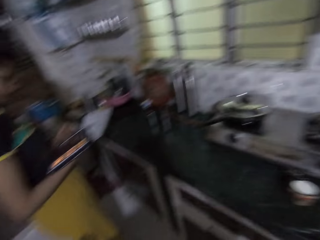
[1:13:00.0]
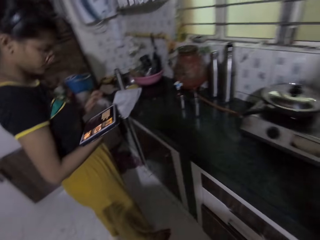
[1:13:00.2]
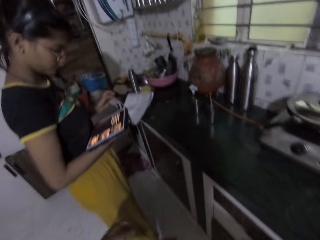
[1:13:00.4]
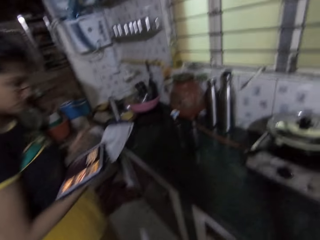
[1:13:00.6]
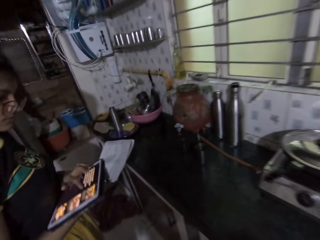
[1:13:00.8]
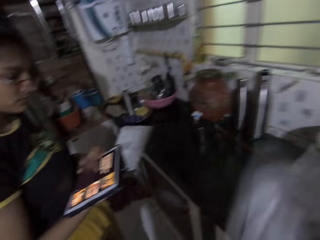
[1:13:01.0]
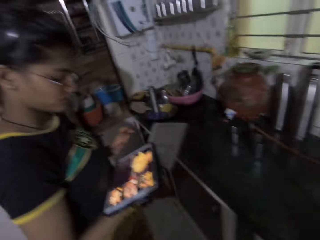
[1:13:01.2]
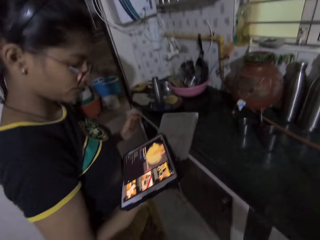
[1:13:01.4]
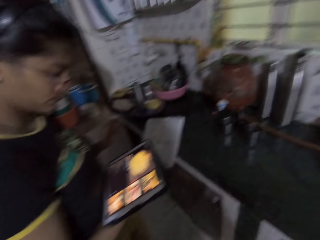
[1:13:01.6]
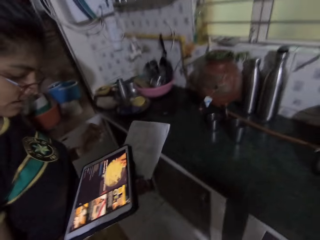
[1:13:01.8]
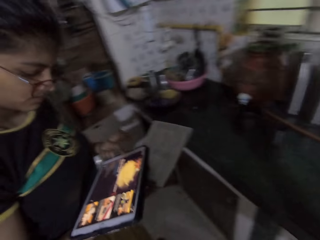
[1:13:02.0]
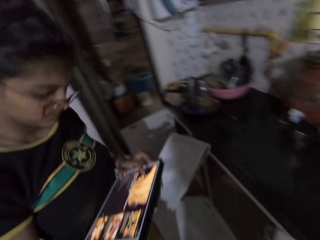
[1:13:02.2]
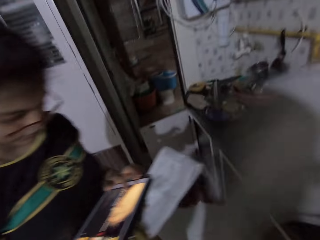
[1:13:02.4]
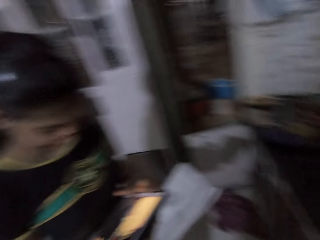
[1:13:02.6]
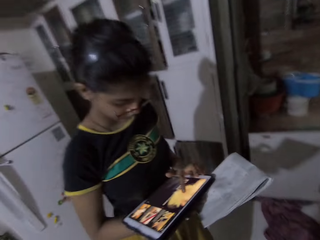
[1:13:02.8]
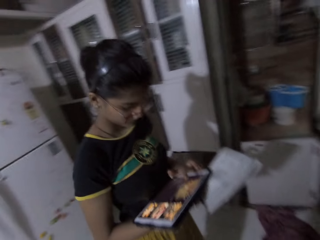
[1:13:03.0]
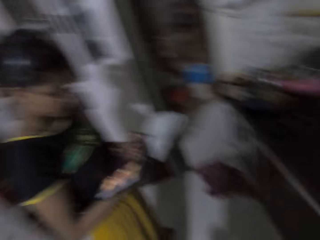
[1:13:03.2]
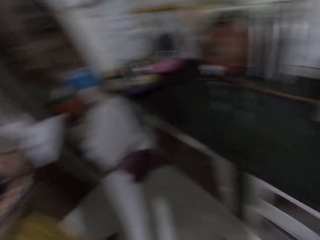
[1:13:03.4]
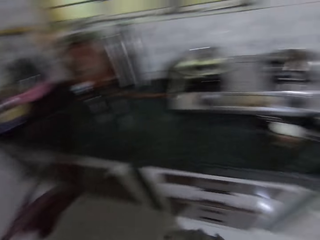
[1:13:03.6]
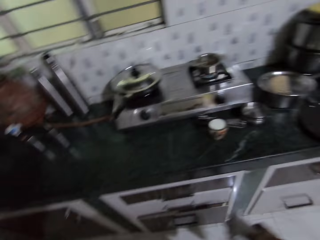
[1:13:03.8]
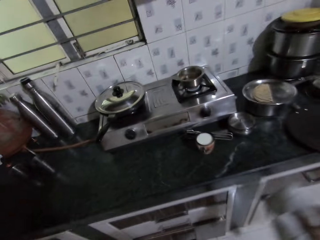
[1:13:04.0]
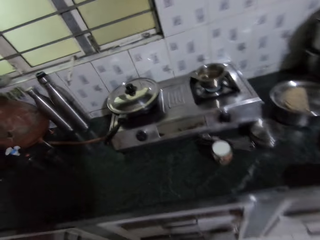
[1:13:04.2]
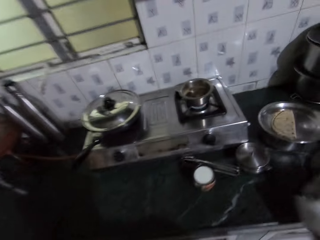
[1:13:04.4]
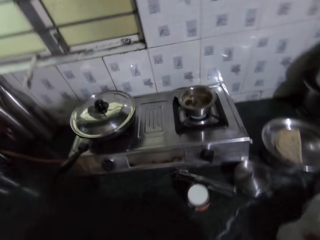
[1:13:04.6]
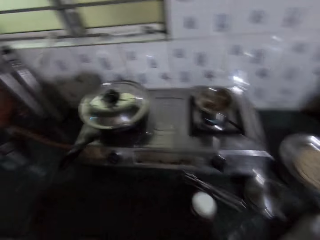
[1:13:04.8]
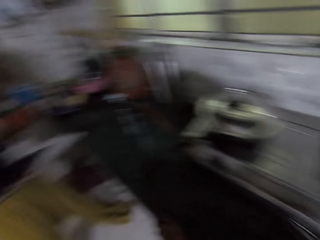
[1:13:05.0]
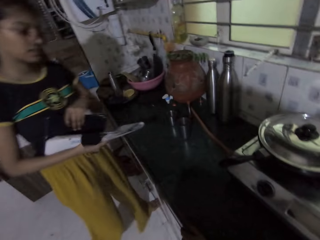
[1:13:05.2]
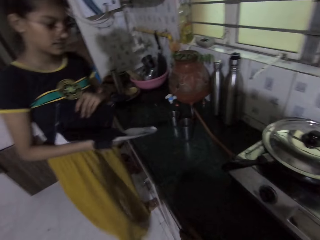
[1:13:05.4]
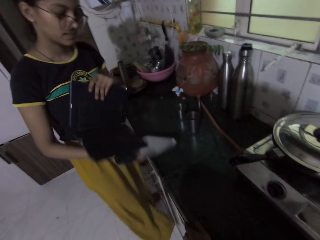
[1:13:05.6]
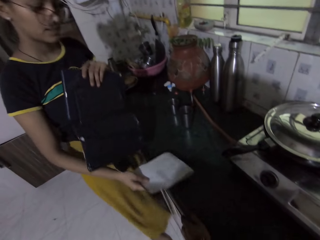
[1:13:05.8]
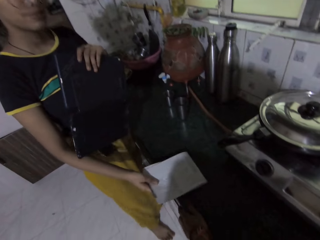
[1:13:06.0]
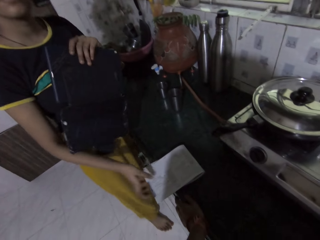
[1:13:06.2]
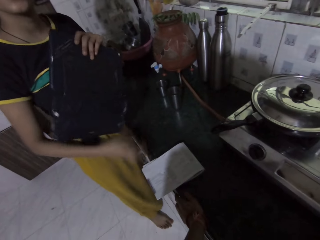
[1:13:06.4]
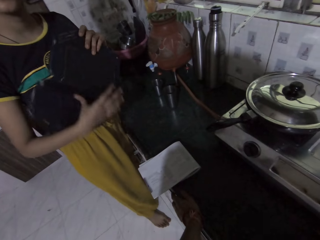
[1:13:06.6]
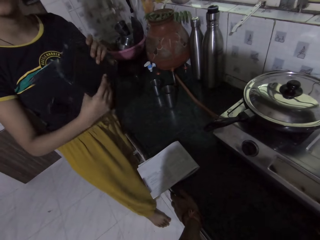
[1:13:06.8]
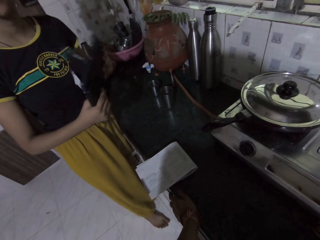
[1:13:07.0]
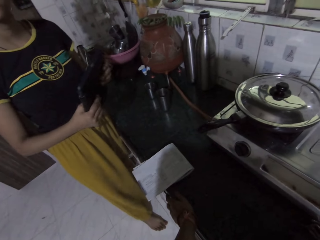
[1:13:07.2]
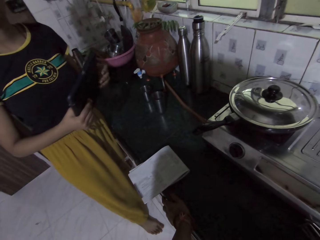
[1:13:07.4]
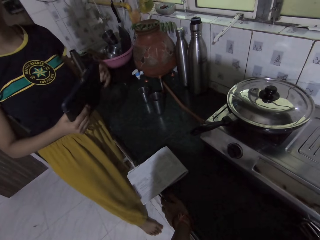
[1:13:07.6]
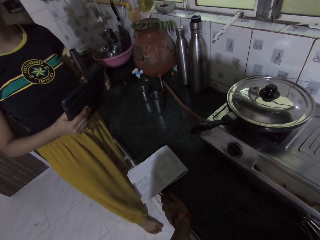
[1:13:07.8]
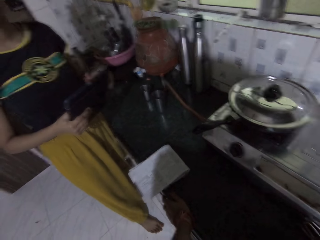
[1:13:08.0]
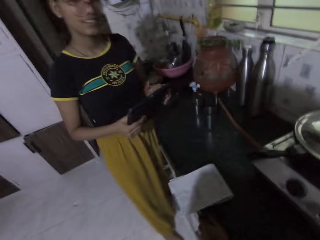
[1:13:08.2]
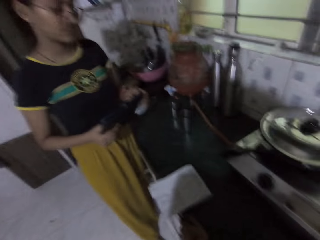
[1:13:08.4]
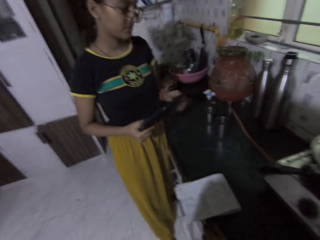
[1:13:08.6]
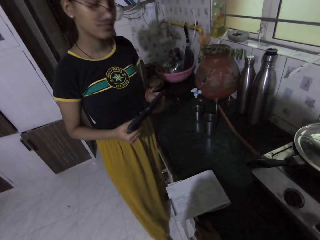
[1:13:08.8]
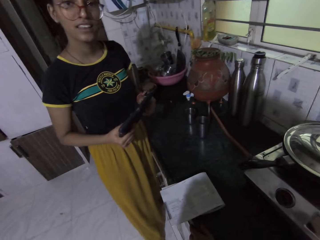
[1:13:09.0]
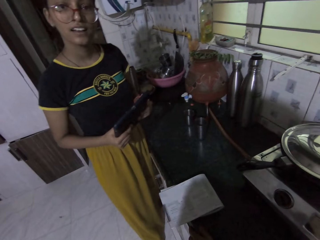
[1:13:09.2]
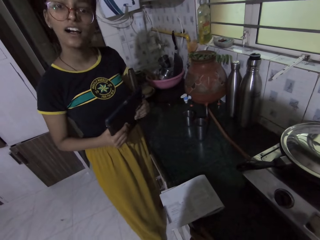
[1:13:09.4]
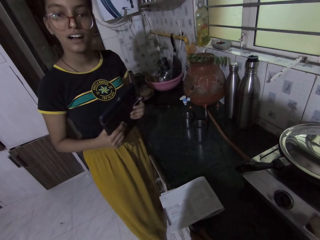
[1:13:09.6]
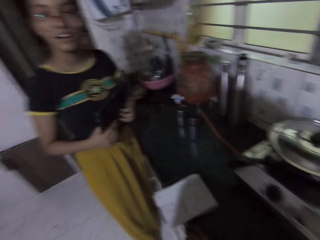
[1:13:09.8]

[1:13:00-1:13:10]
A woman operates a tablet with her left hand. The camera wearer interacts with the woman. She drops the napkin on the kitchen slab with her right hand. The woman stands next to a kitchen counter and drops a notepad on the kitchen slab with her right hand. She closes the case of the tablet with her right hand and holds the tablet with both hands. The camera wearer interacts with the woman.

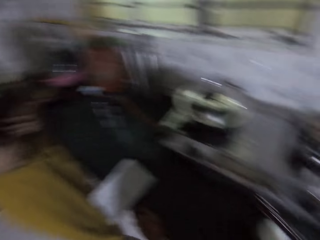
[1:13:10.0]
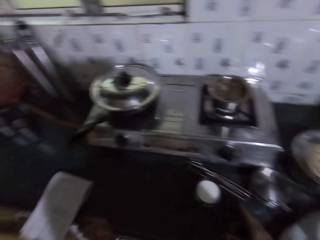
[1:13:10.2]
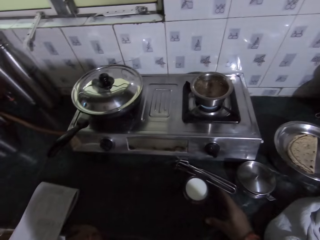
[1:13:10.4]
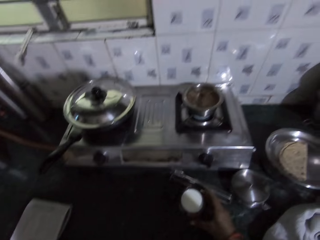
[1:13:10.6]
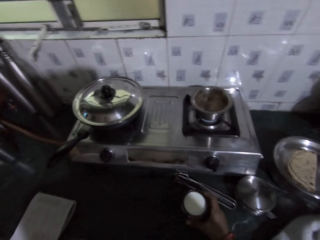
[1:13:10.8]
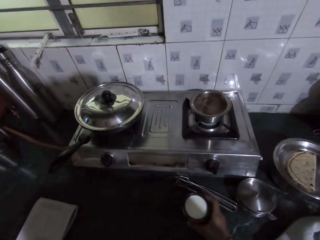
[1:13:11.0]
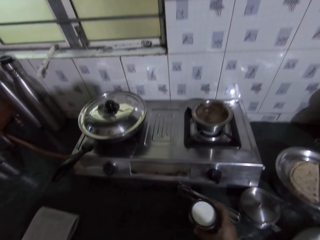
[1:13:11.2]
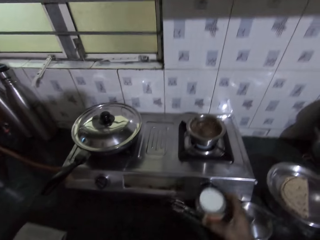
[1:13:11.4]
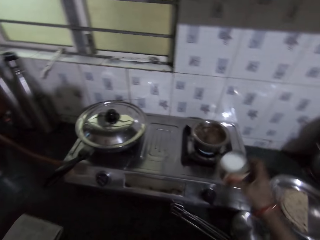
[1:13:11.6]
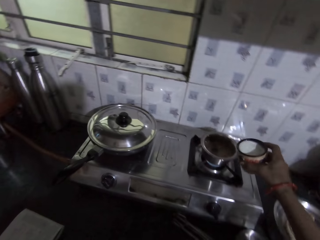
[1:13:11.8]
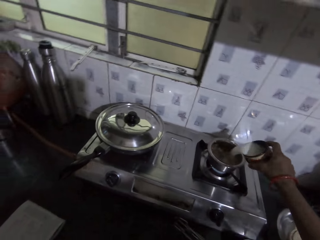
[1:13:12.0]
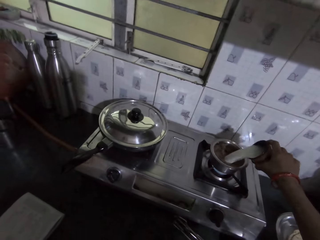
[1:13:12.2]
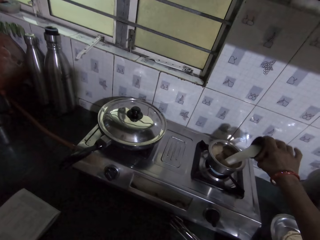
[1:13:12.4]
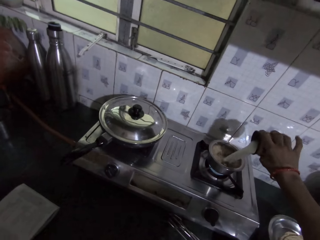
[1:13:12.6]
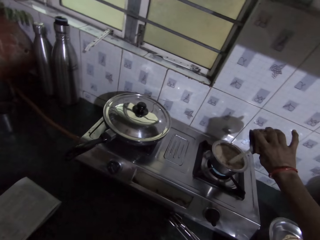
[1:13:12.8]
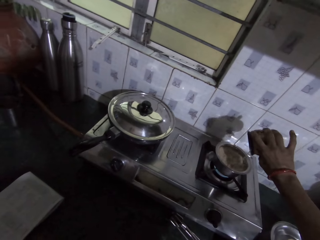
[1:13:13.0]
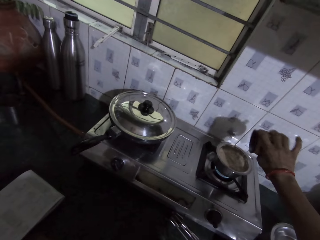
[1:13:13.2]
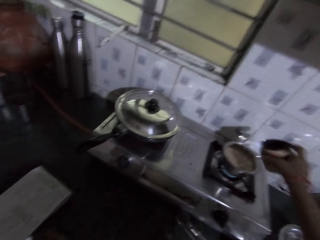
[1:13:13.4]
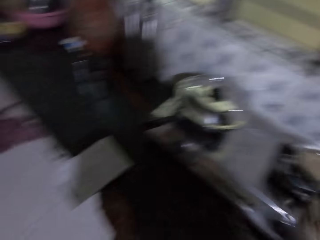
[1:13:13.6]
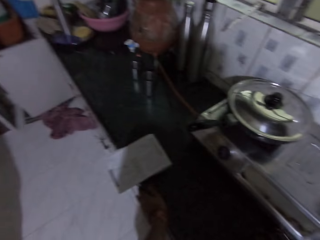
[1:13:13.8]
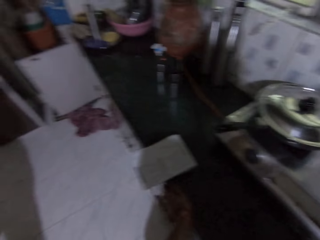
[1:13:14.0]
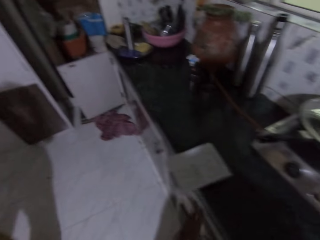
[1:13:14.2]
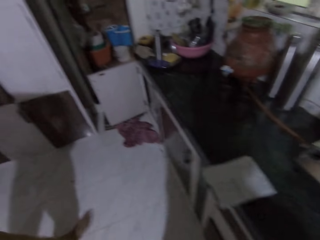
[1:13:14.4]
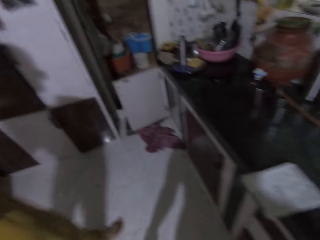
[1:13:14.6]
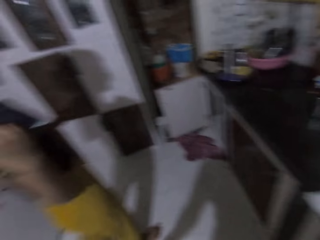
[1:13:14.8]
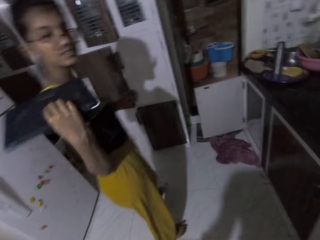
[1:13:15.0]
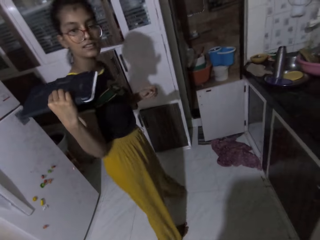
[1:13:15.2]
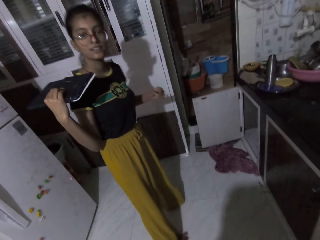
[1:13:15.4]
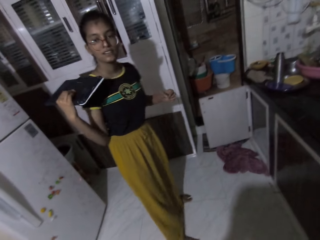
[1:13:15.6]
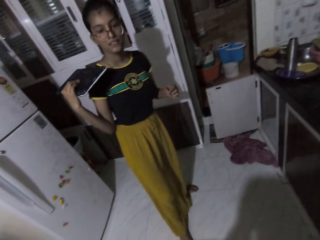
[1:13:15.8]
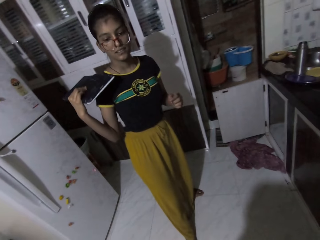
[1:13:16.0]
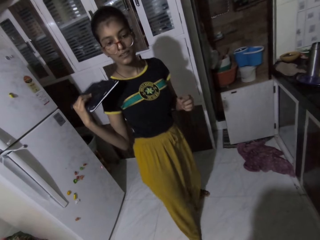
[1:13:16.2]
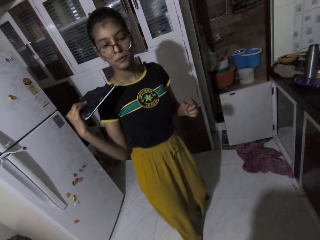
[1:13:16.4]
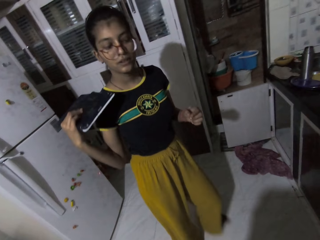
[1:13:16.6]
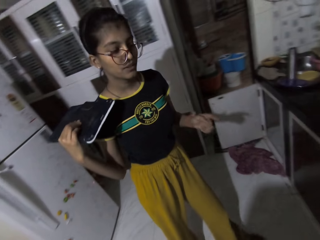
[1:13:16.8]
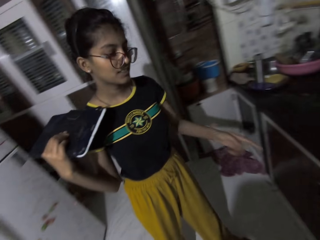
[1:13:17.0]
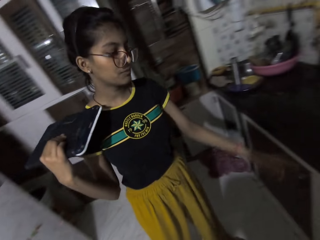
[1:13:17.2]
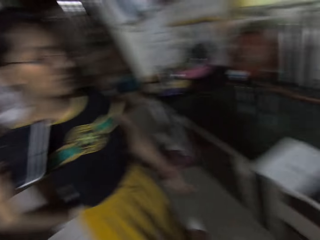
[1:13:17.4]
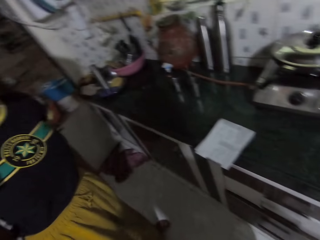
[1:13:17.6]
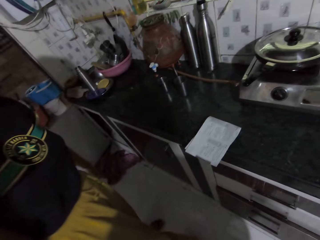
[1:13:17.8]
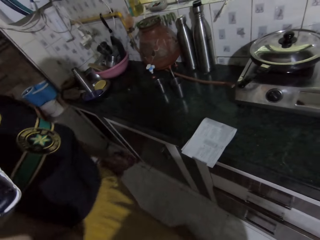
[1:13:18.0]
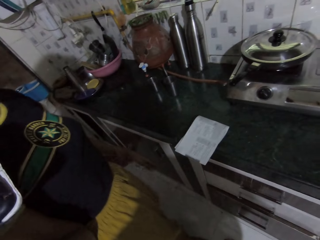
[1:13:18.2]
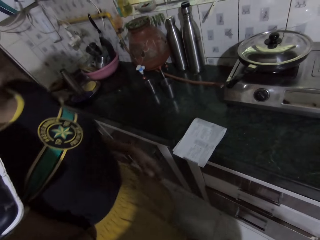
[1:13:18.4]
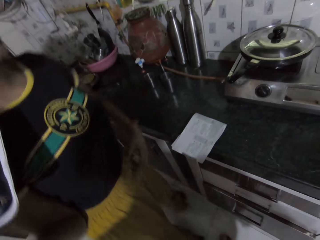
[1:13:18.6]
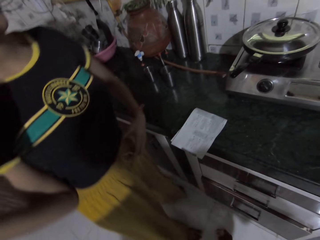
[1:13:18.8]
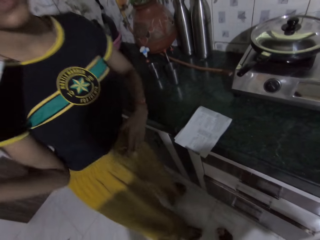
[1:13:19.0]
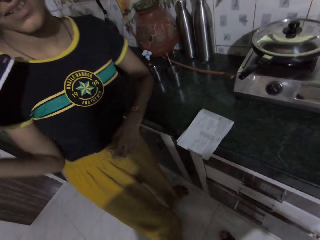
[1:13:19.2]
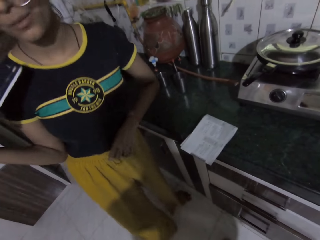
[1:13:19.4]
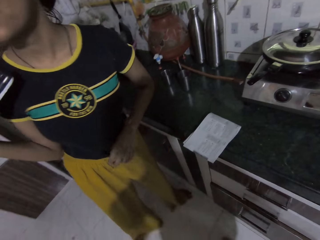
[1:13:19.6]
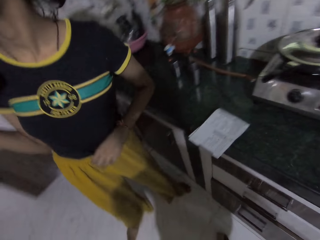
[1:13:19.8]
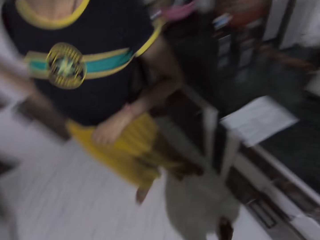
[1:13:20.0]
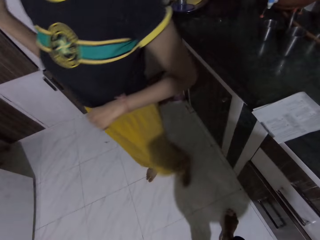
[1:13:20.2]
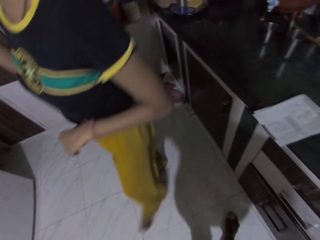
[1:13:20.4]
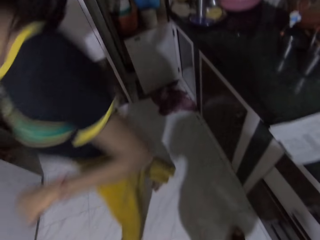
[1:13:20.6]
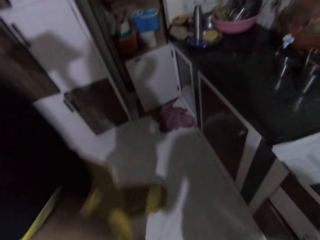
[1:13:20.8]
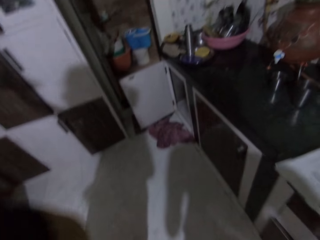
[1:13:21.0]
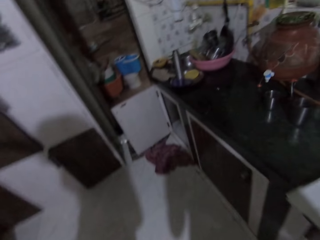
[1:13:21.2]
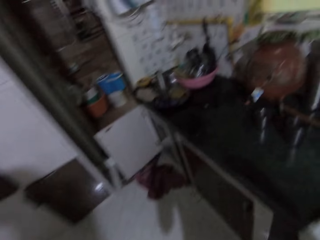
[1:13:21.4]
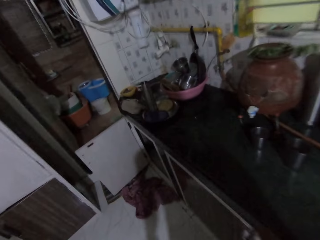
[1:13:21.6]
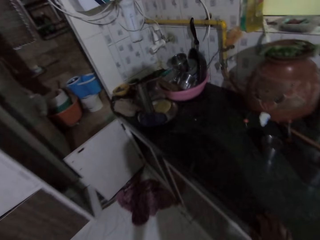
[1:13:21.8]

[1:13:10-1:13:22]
The camera wearer picks up the mug from the kitchen slab with her right hand. She pours milk from the mug into the cup with her right hand. She drops the mug on the kitchen slab with her right hand. She interacts with a person. The person slightly moves along a kitchen counter.
